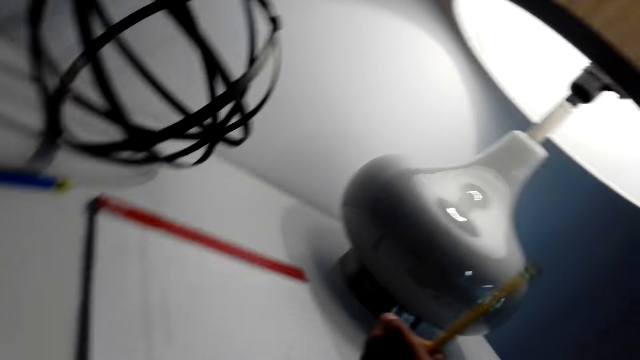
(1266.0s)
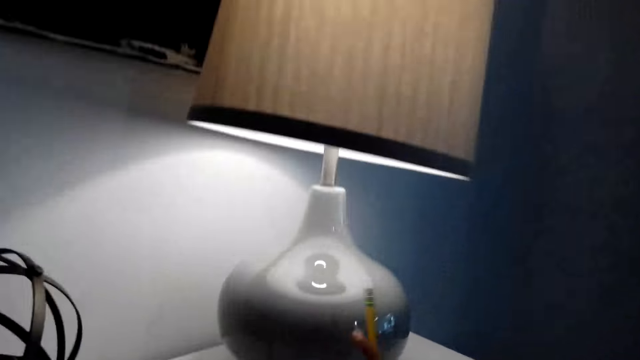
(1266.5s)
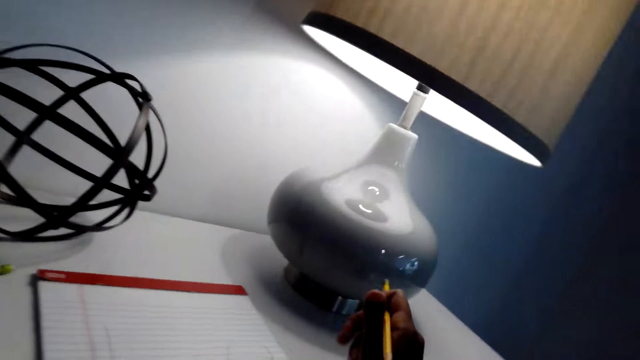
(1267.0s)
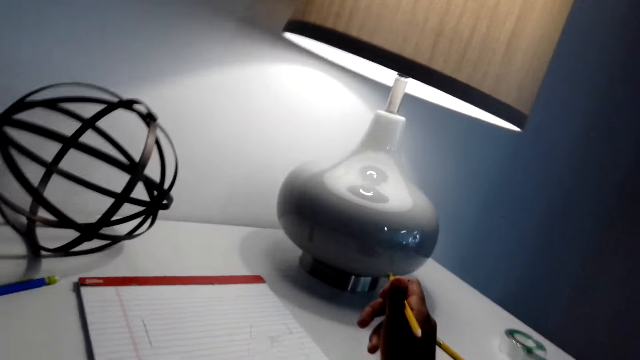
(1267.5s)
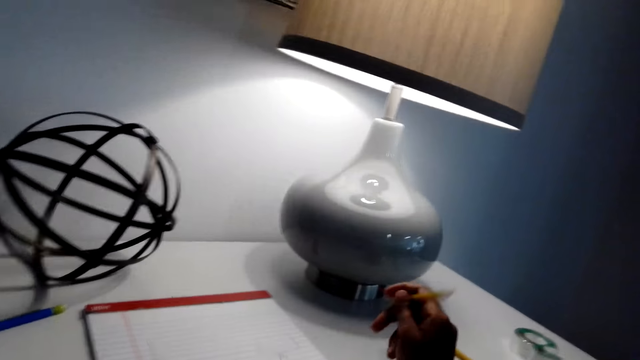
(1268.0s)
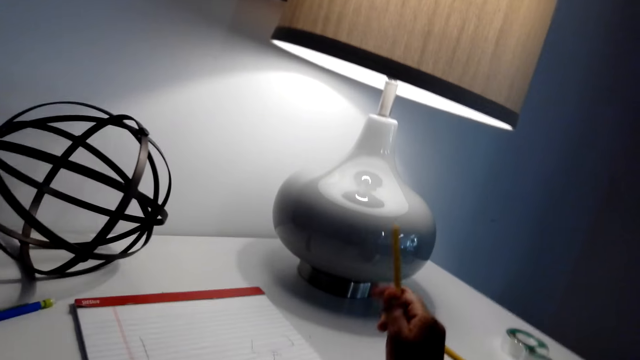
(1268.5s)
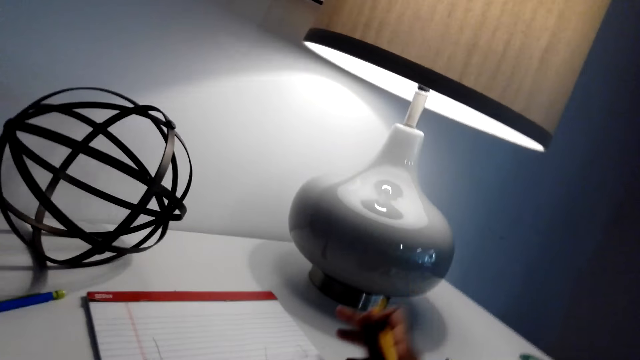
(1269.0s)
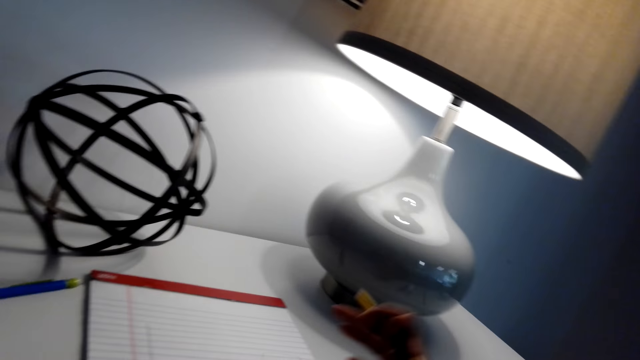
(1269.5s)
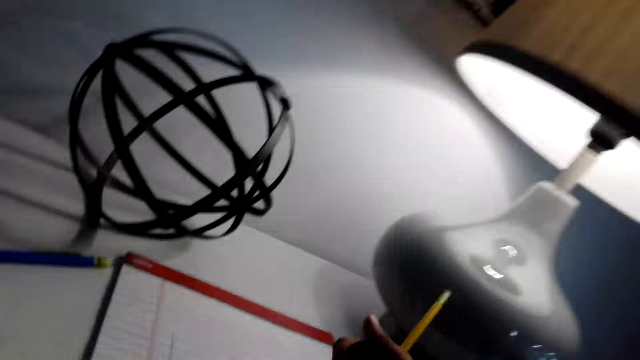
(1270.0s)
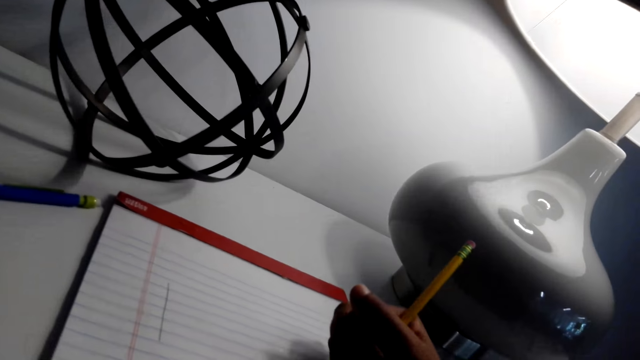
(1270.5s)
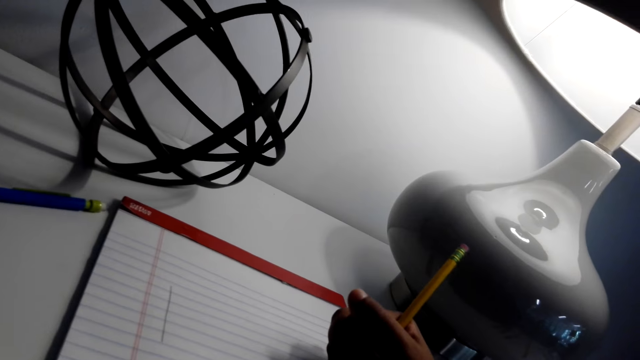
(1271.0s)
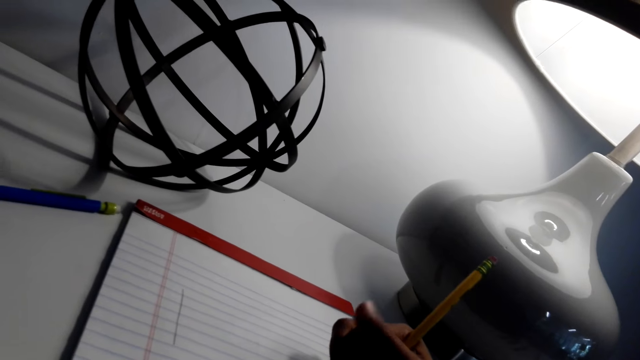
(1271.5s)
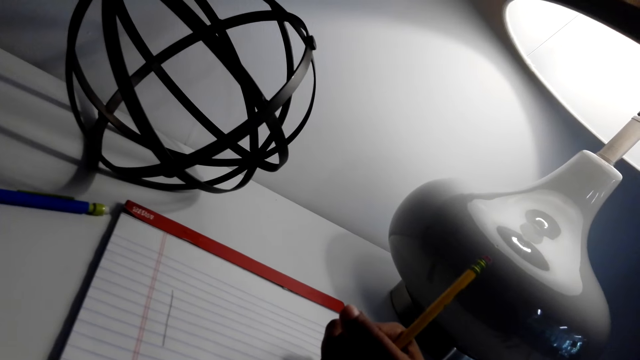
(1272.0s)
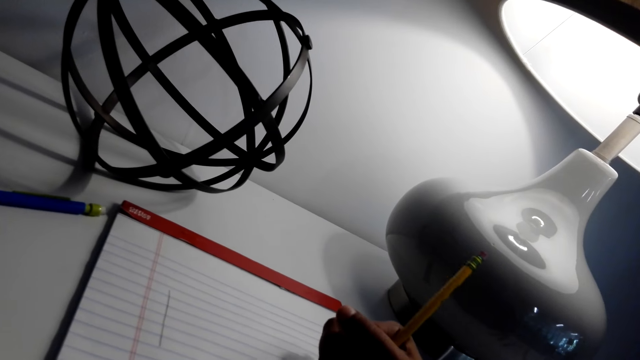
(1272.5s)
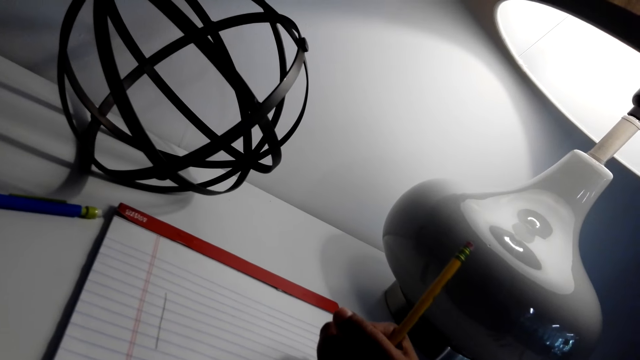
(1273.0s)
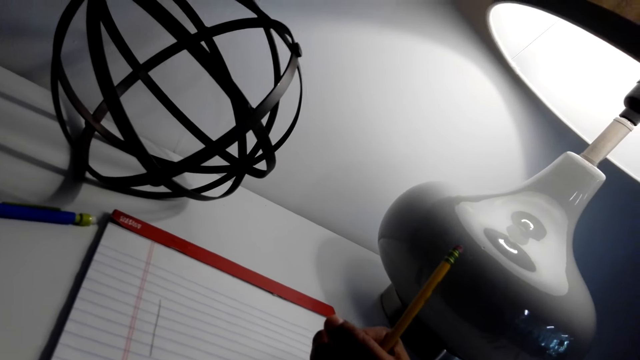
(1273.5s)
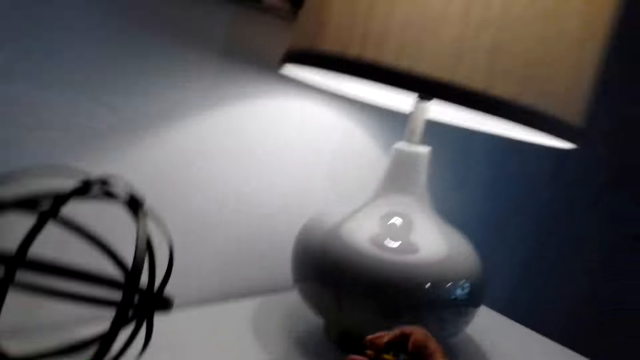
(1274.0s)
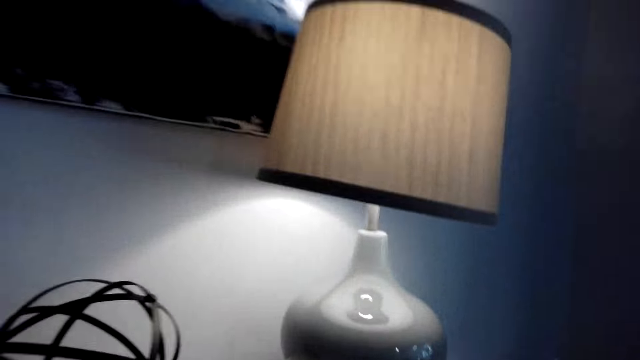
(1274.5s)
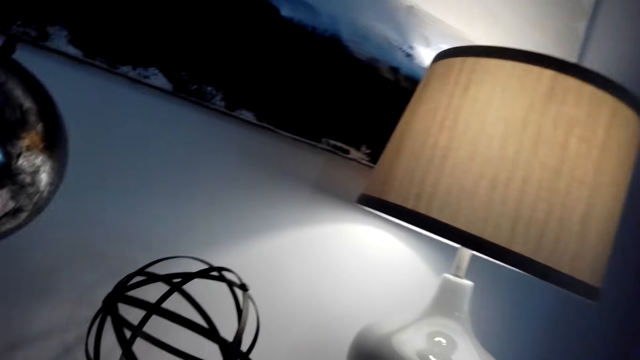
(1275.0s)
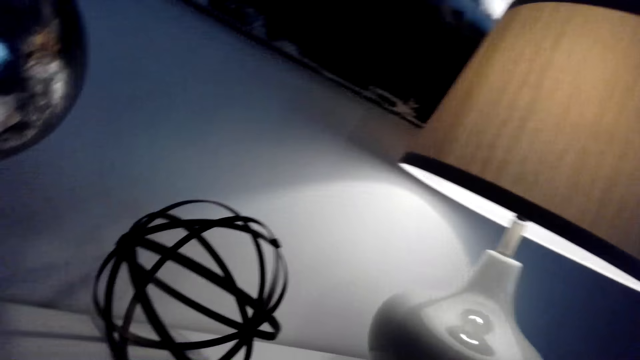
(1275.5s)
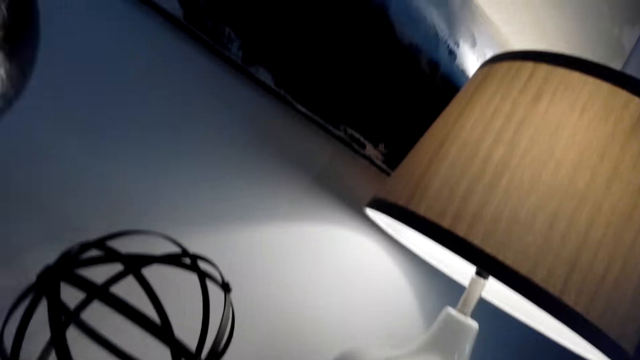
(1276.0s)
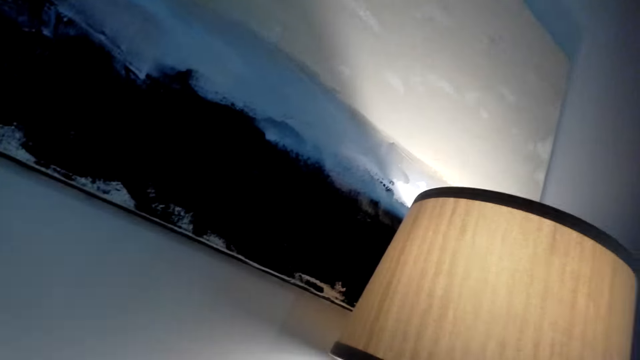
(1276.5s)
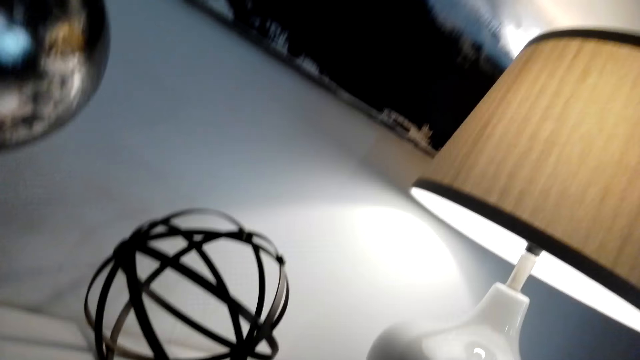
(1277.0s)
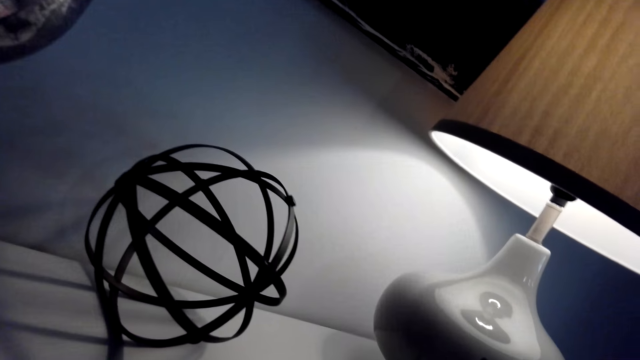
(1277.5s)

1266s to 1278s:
The camera wearer rubs something. He draws on the book with the pencil. He moves his head. He looks around.

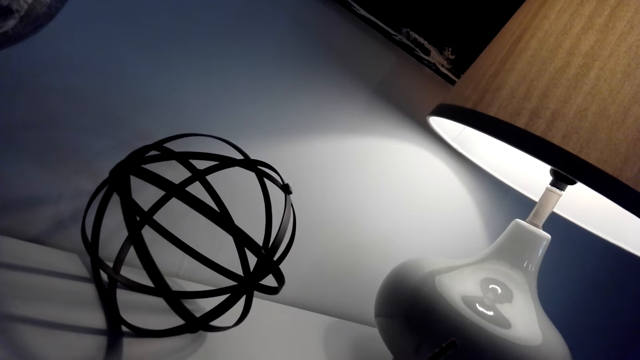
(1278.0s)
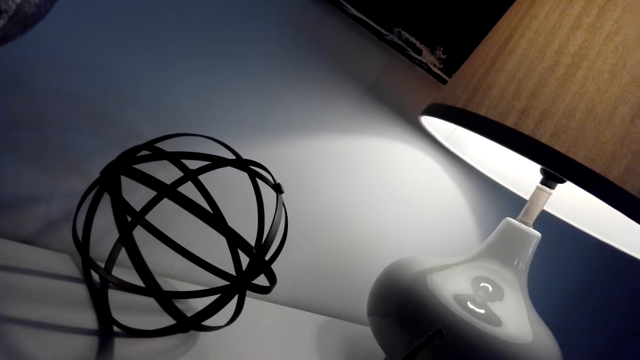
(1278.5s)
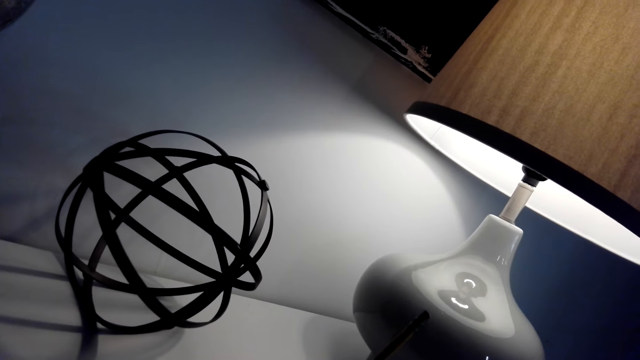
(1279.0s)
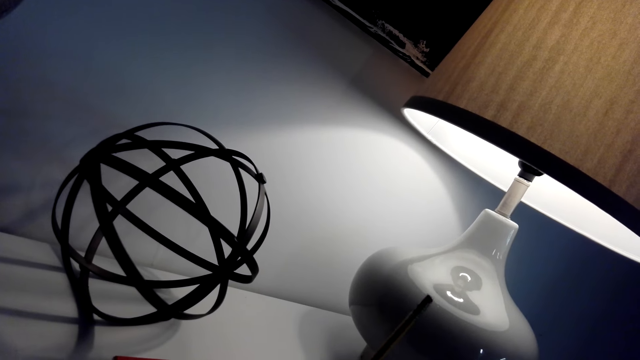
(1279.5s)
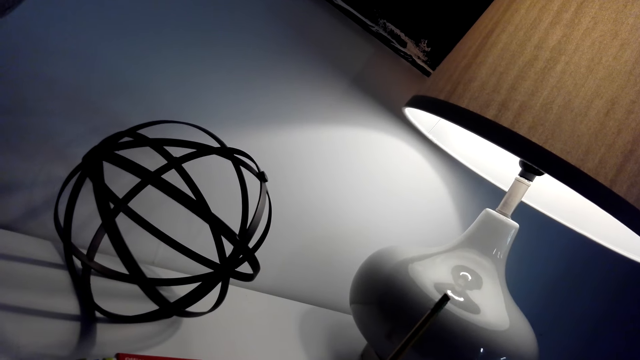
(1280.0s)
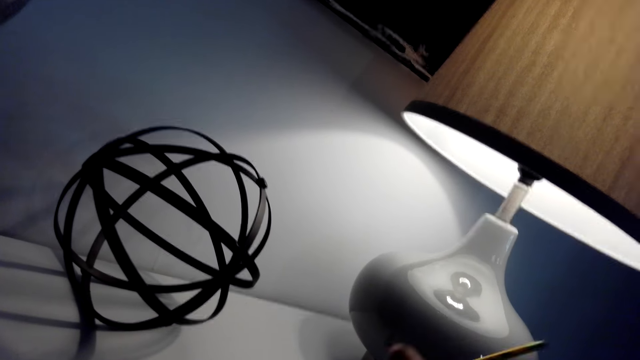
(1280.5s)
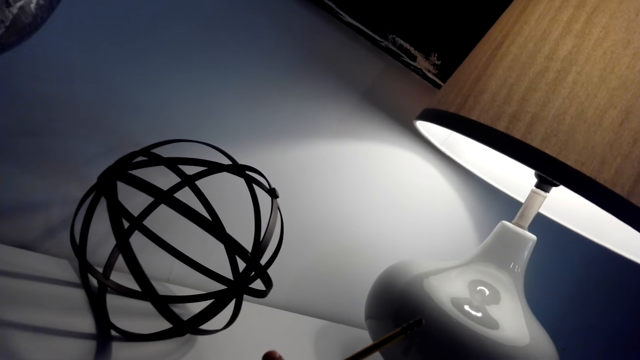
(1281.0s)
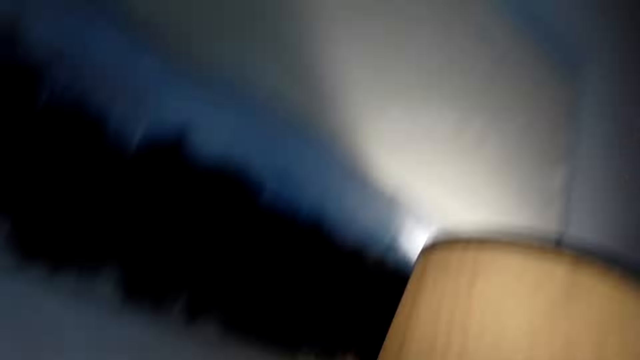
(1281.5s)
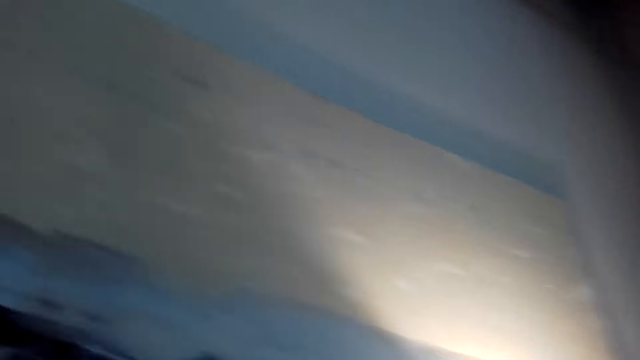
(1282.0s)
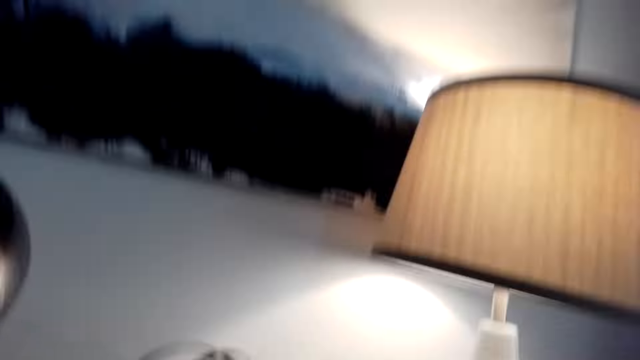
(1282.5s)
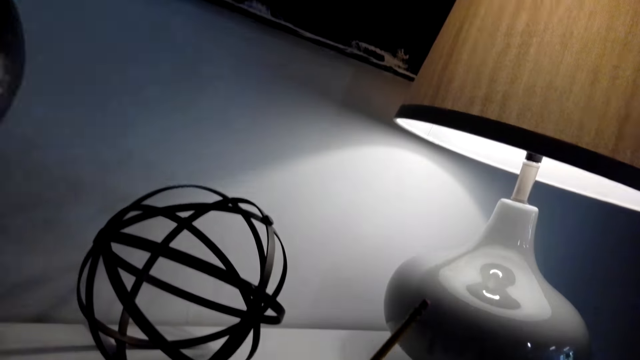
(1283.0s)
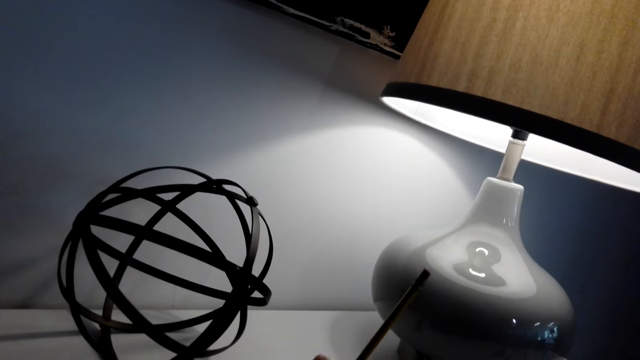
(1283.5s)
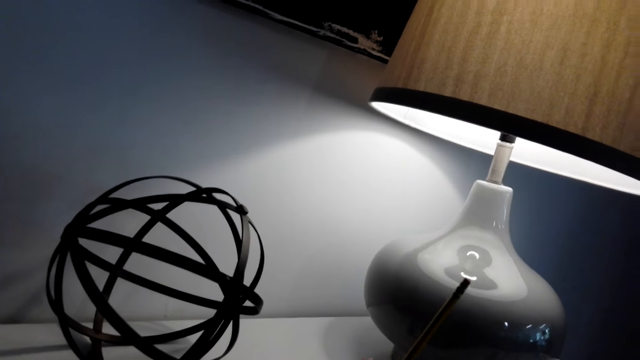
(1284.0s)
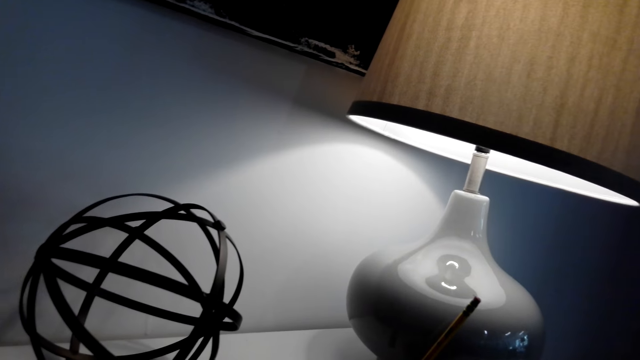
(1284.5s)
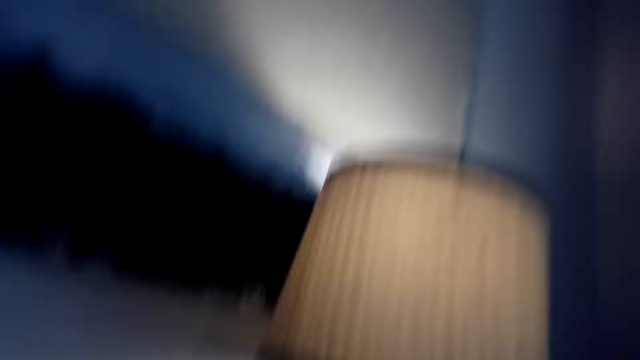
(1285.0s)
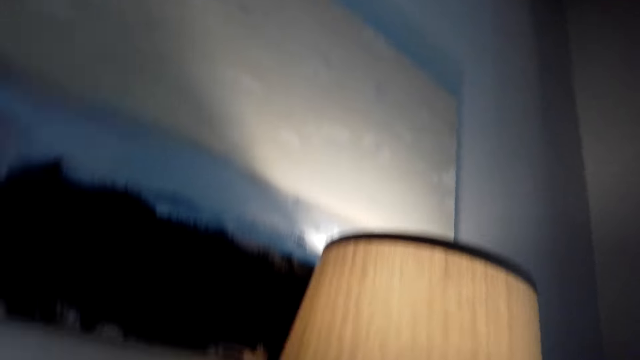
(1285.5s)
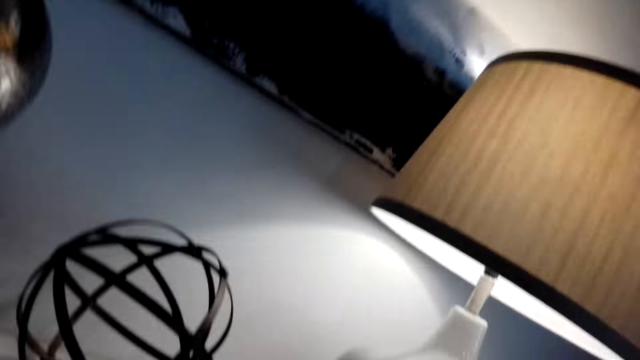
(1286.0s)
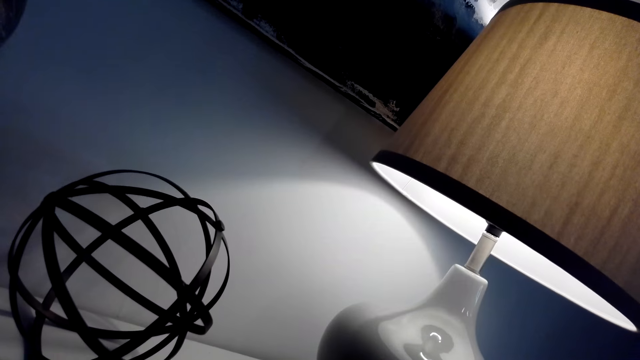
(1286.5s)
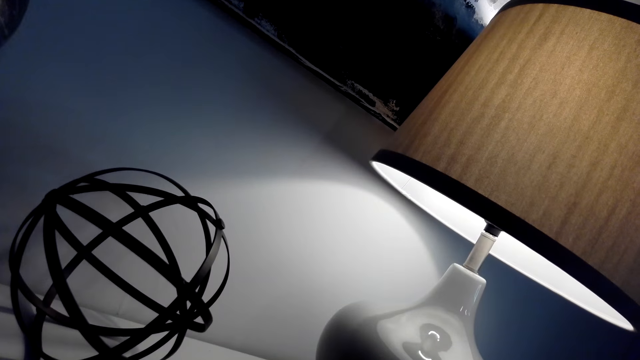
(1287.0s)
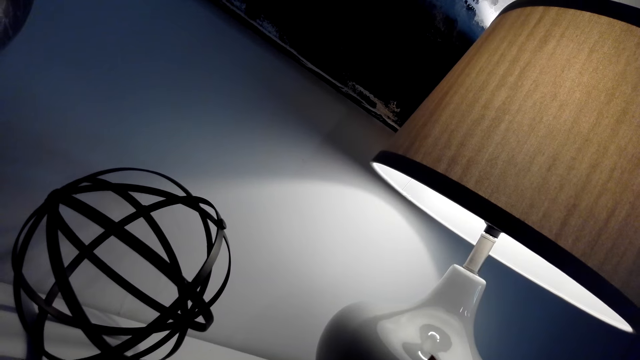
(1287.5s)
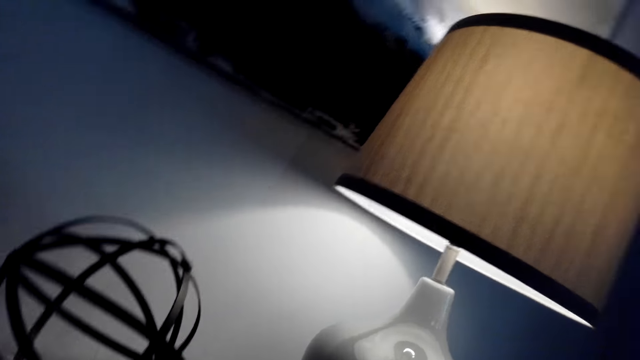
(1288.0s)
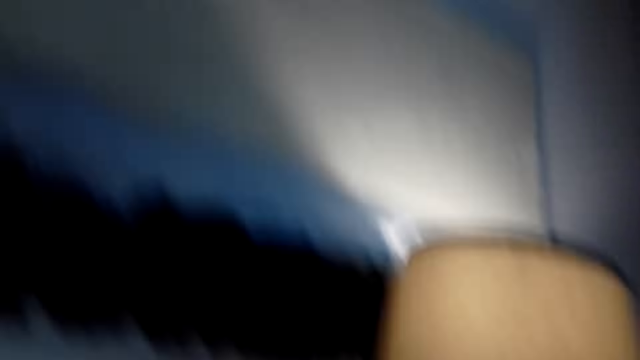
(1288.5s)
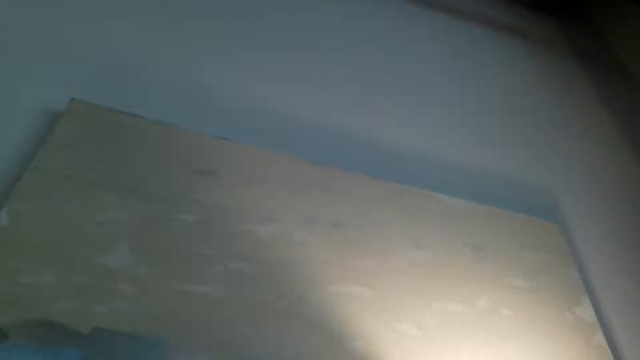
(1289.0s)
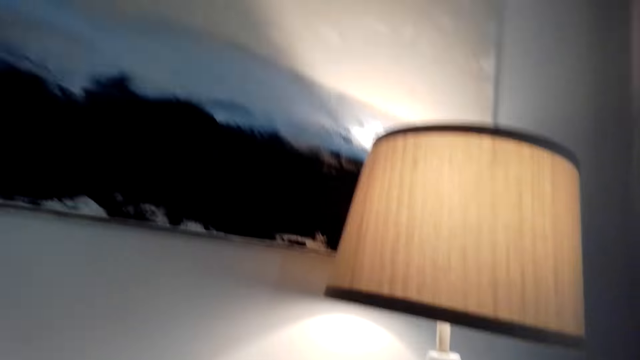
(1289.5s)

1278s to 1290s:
The camera wearer draws on the book with the pencil. He moves his head. He draws on the book with the pencil. He moves his head. He looks around.
